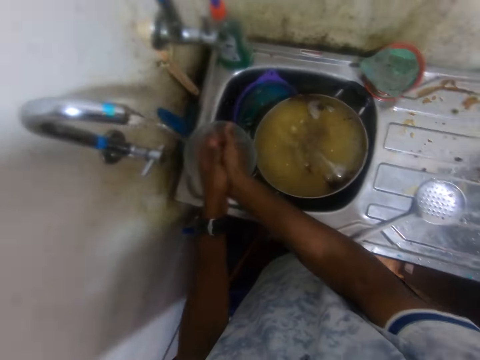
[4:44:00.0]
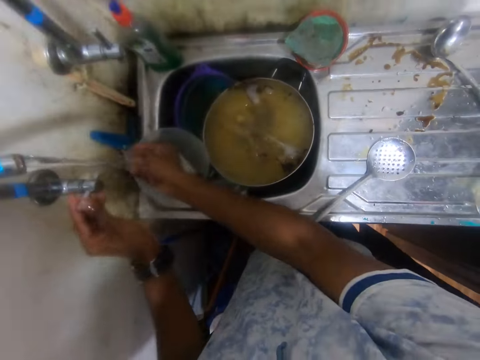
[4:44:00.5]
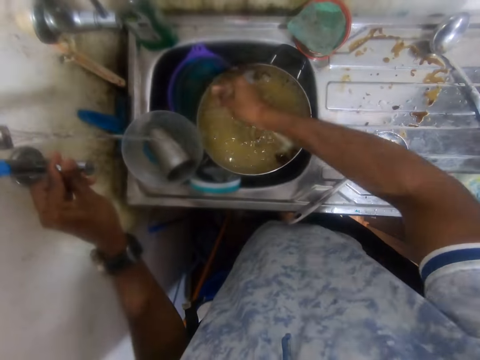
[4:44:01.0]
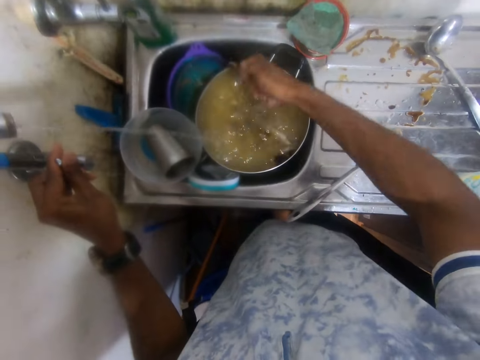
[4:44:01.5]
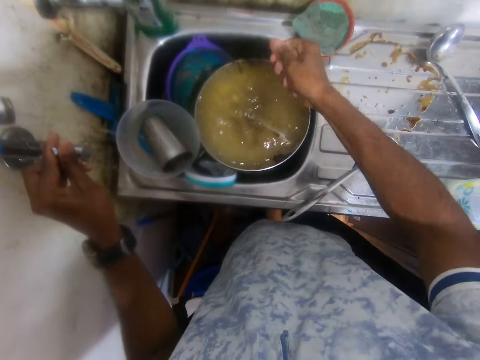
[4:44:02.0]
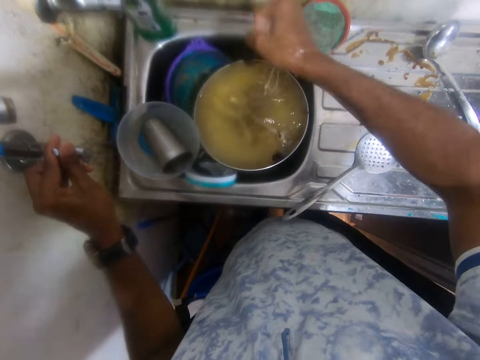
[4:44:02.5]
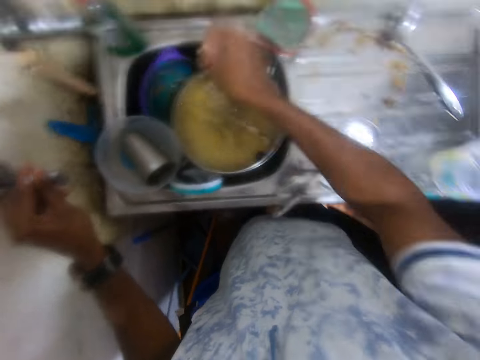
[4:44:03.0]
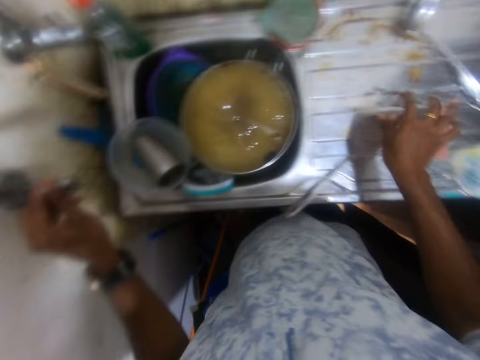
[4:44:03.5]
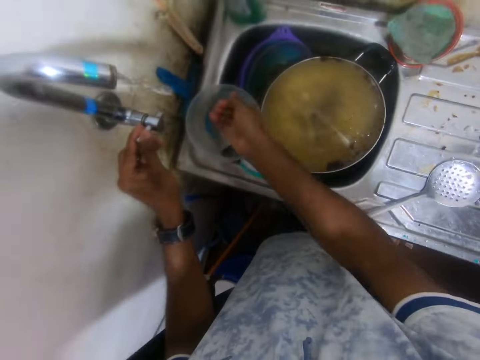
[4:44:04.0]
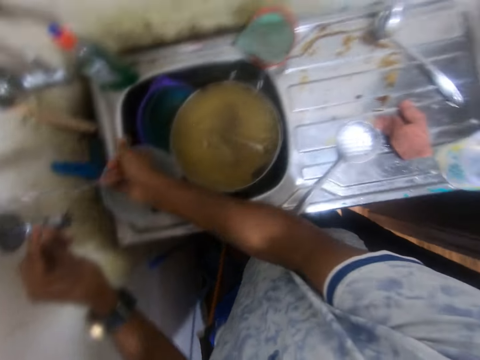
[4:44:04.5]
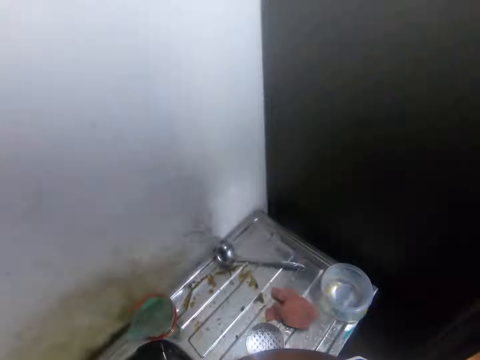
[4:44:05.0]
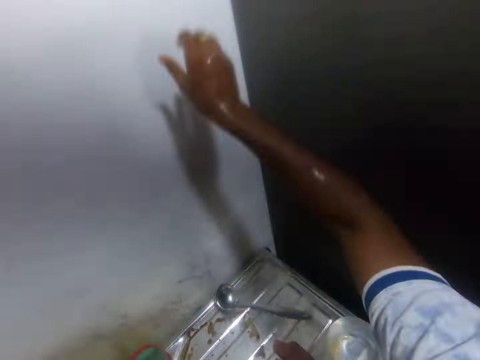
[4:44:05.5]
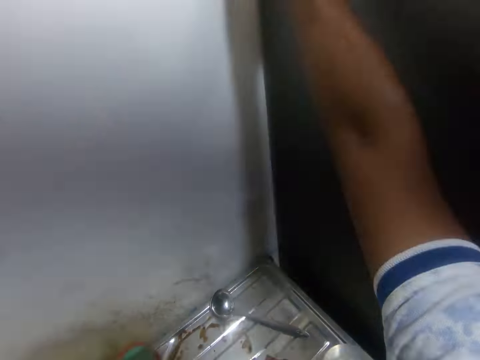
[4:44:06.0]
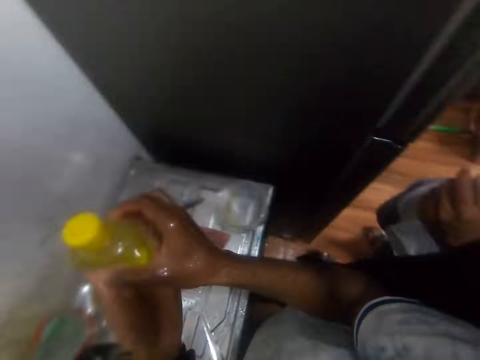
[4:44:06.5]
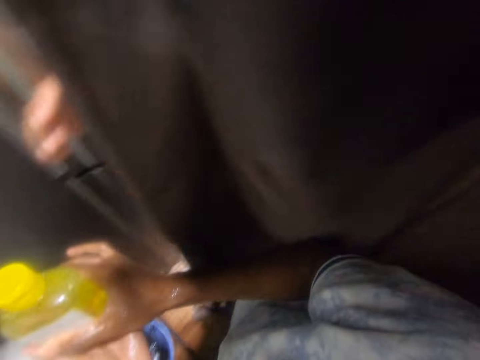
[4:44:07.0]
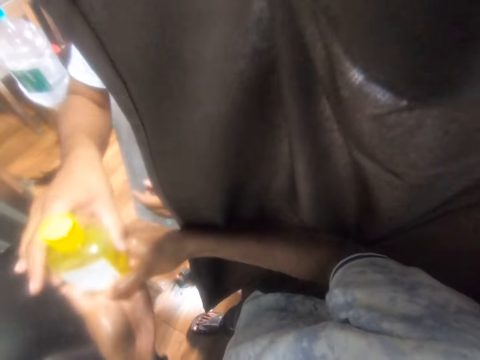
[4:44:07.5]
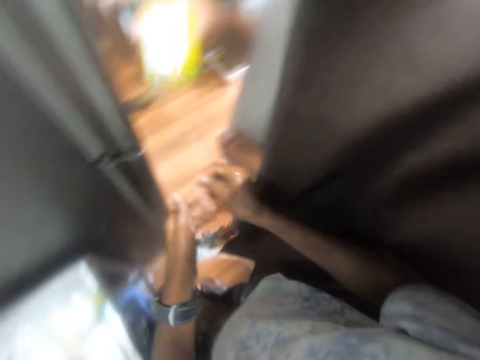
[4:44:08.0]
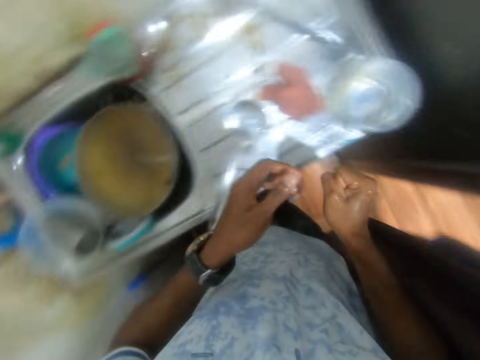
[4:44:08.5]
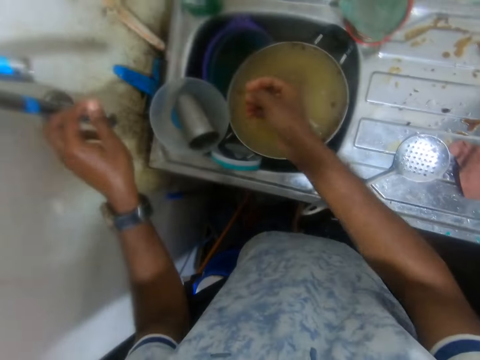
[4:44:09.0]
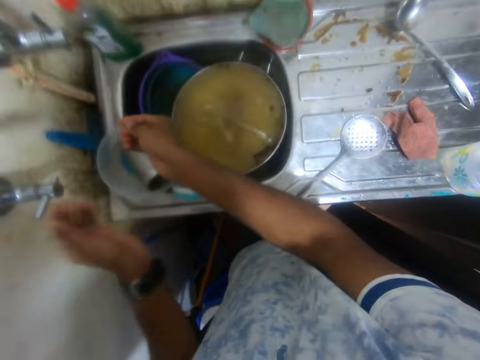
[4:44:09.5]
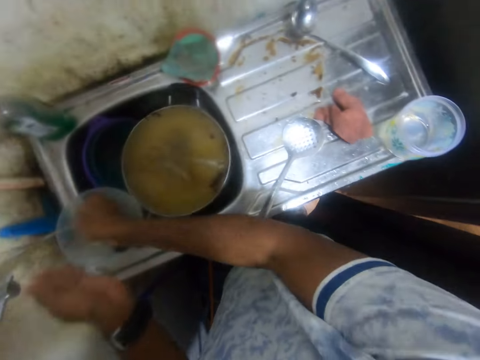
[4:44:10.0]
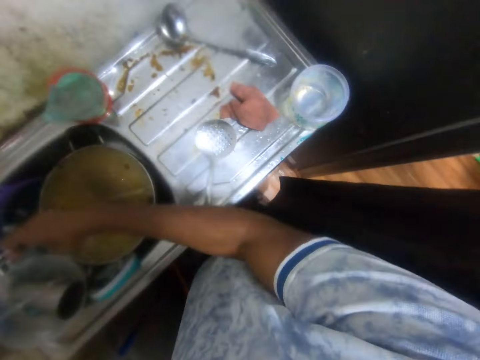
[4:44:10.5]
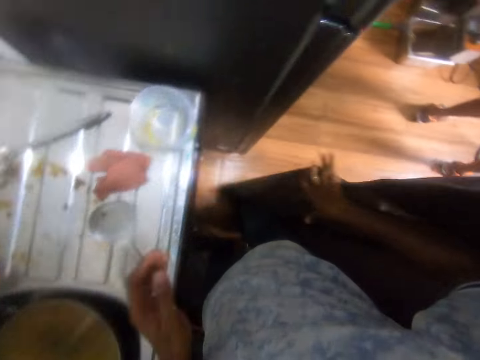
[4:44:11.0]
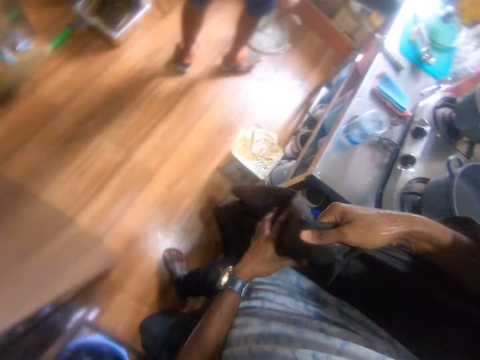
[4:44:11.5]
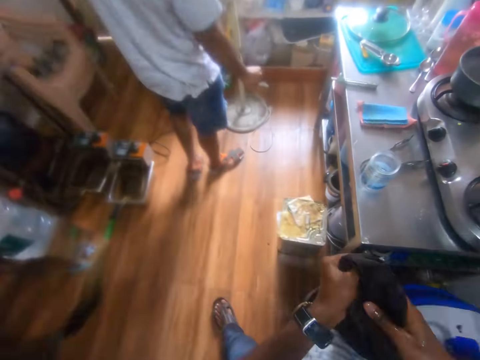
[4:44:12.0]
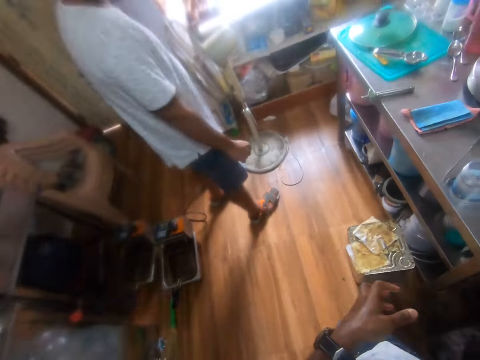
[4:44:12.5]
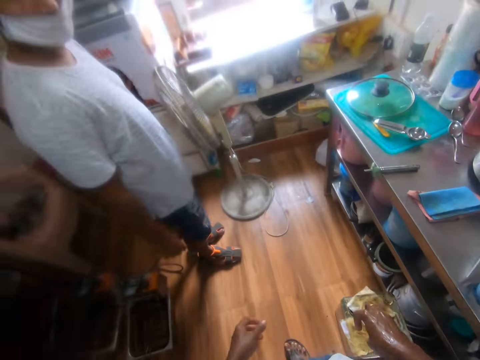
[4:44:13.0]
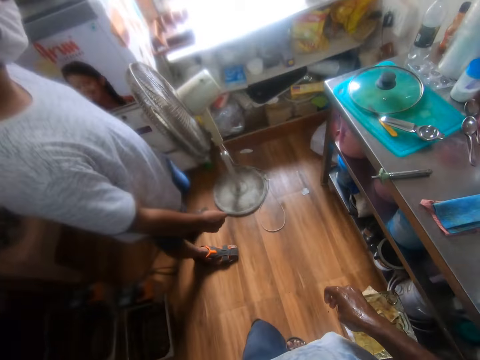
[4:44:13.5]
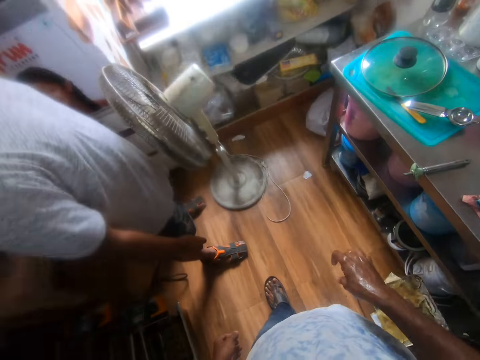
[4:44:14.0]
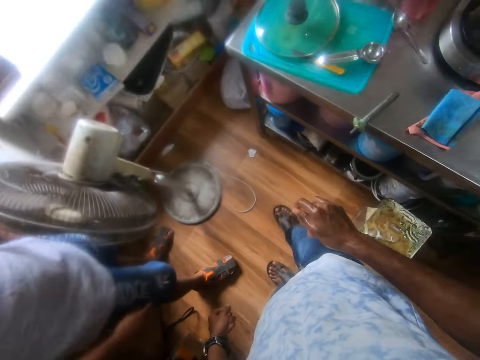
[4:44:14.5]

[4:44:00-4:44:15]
The camera wearer turns off the tap with his left hand. He squeezes out the water from the towel in his right hand. He drops the towel on the sink with his right hand. He turns on the tap with his left hand. He rinses his right hand under the tap. He picks the bottle of soap from the shelf with his right hand. He holds the bottle with both hands. He passes the bottle to a man with both hands. He turns on the tap with his left hand. He rinses his right hand with water running from the tap. He turns off the tap with his left hand. He cleans both hands with the cotton. He holds the curtain.

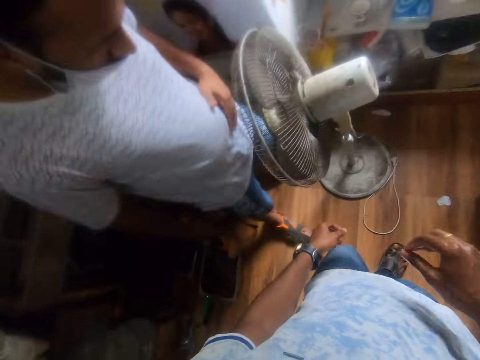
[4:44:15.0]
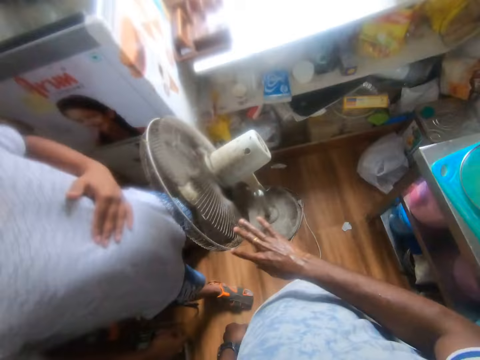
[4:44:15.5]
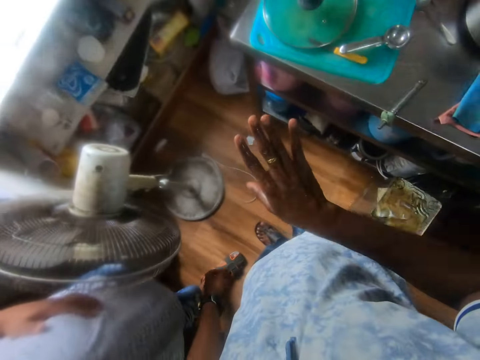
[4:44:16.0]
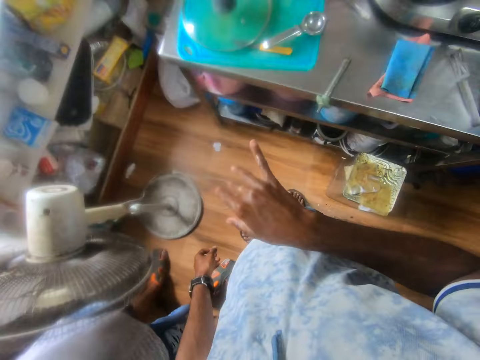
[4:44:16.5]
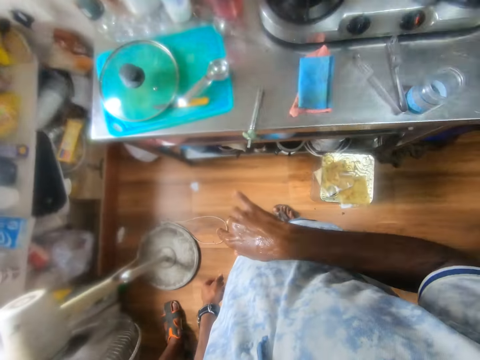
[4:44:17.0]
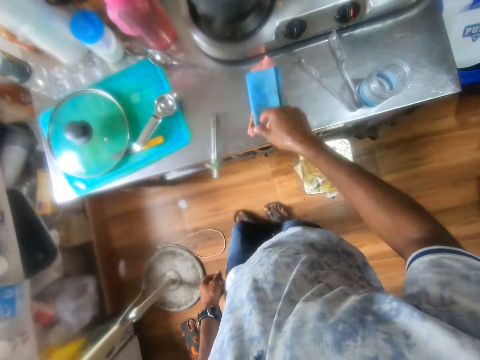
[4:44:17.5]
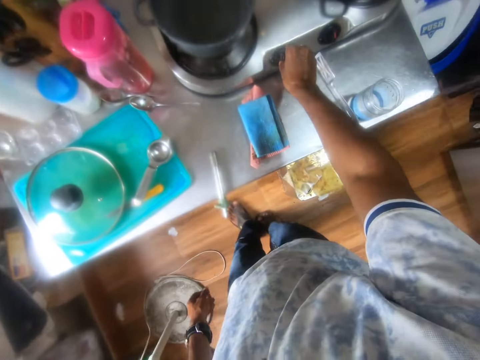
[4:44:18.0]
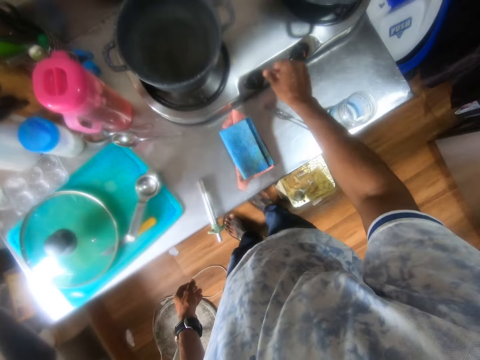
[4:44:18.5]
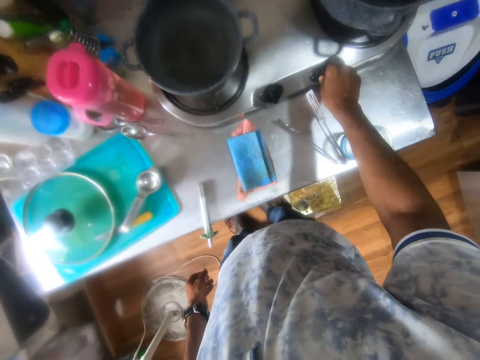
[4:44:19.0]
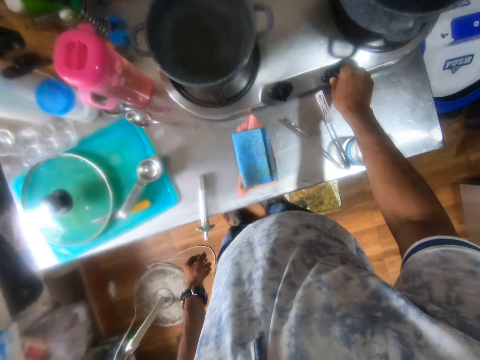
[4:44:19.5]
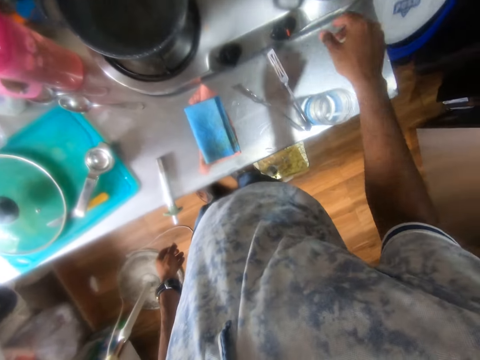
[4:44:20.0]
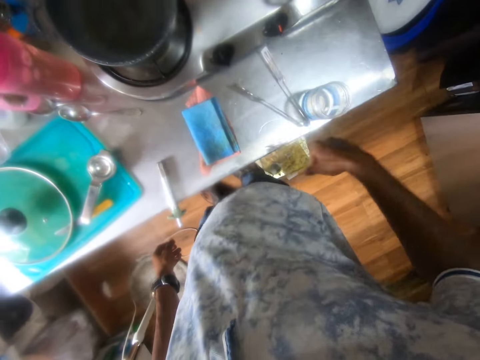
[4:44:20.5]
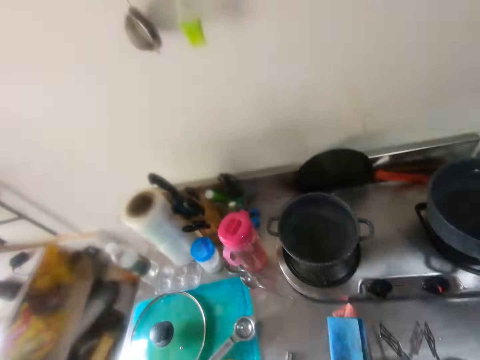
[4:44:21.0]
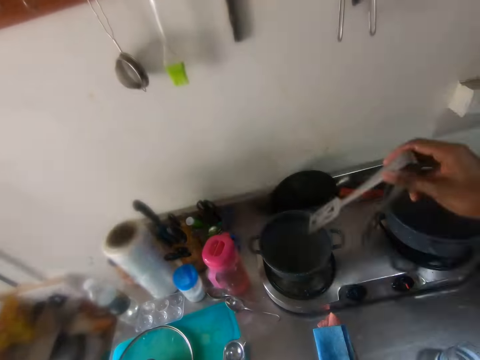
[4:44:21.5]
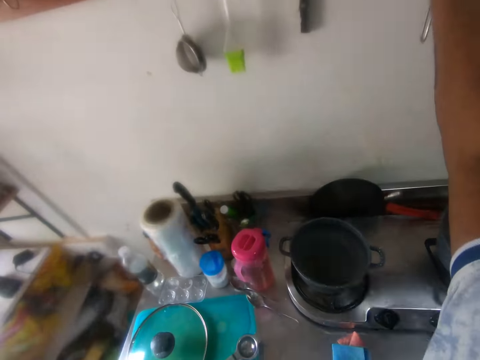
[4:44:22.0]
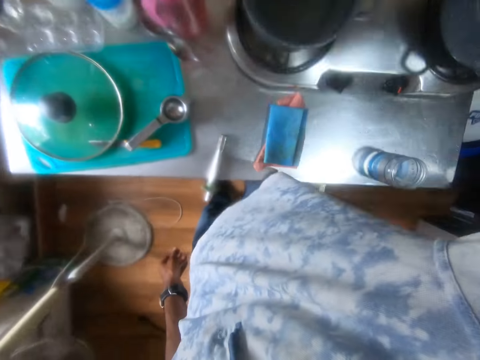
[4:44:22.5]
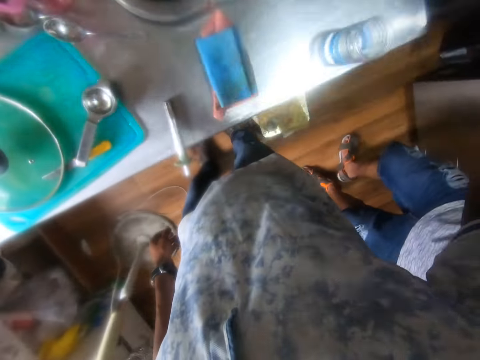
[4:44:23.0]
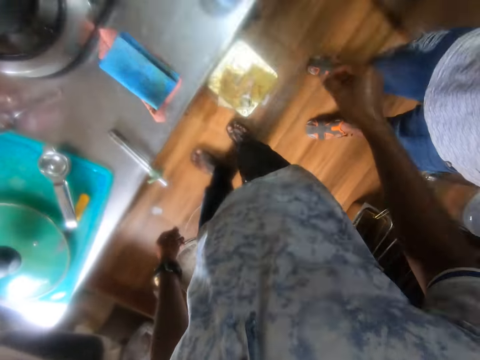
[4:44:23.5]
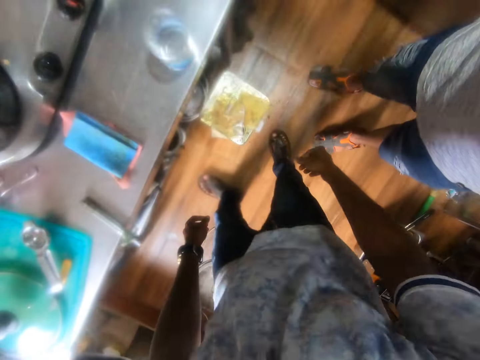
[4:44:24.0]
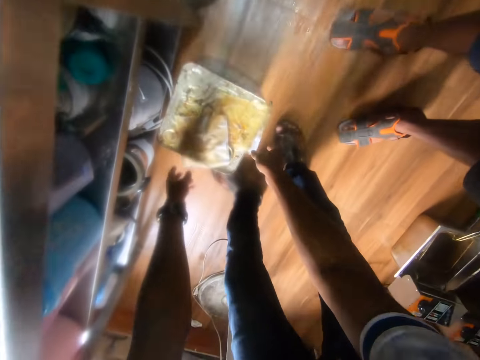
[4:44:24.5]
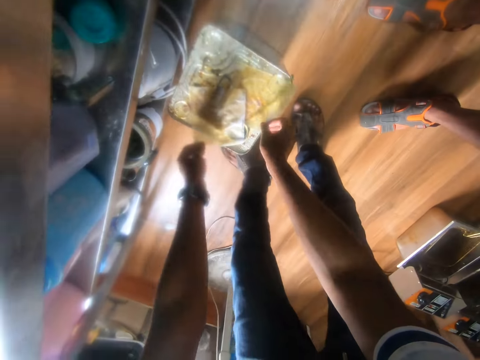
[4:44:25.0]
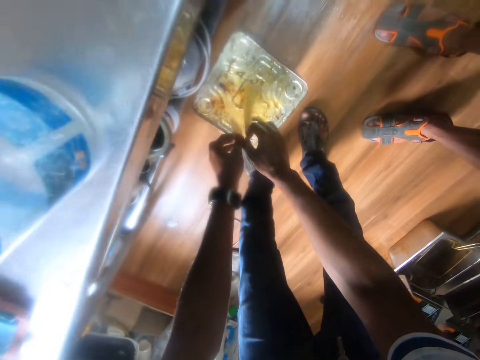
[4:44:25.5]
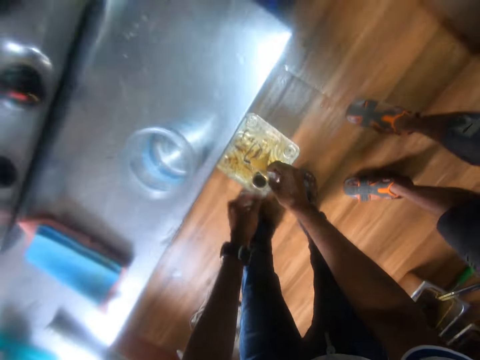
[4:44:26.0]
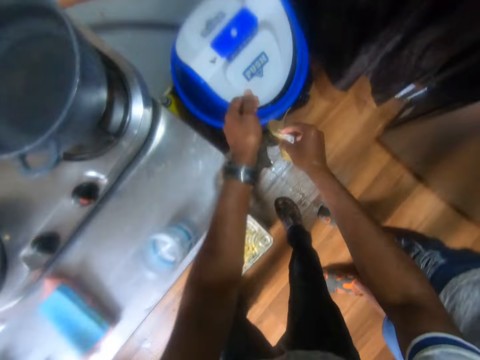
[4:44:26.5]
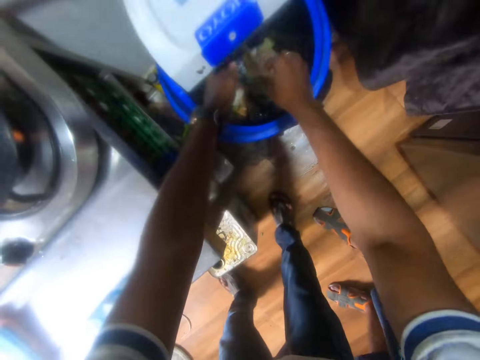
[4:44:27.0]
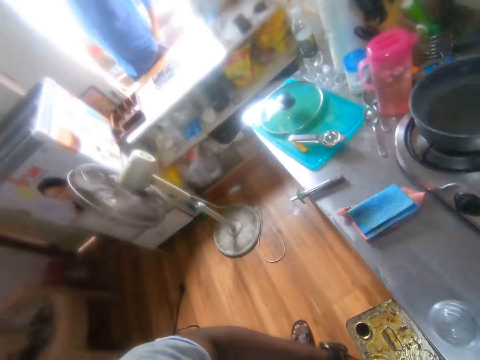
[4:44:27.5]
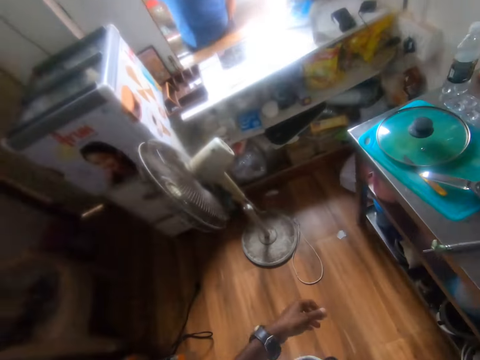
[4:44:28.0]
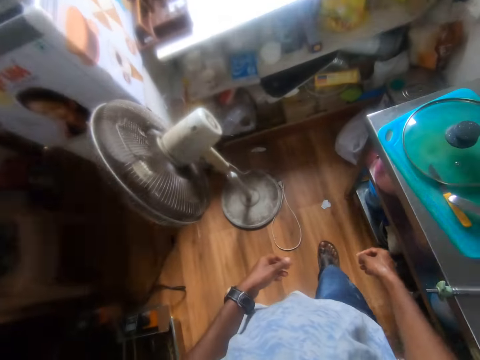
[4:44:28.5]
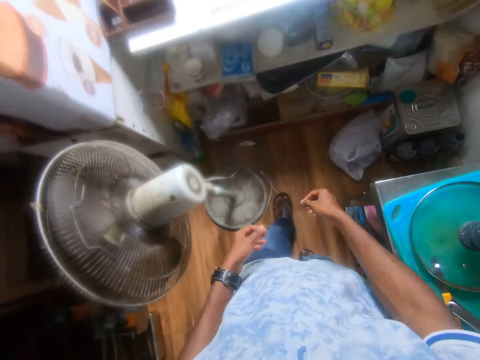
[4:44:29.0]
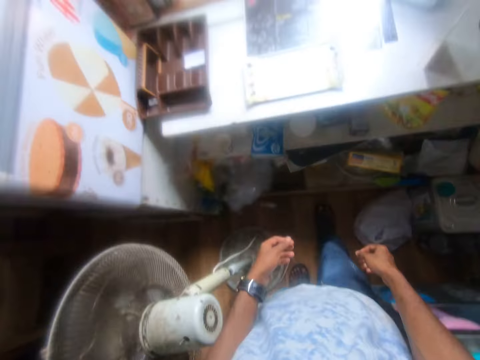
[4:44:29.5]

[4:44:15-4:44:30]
The camera wearer walks. He chats with a man. He looks at his hands. He adjusts a regulator of a gas cooker with his right hand. He turns the cooker on. He removes his hands. He turns the cooker on. He picks a serving spoon from a kitchen slab with his right hand. He hangs the serving spoon on a kitchen rack with his right hand. He picks a fried egg from a stainless steel with both hands. He picks a serviette. He drops the fried egg in a trash can with his right hand. He walks.
